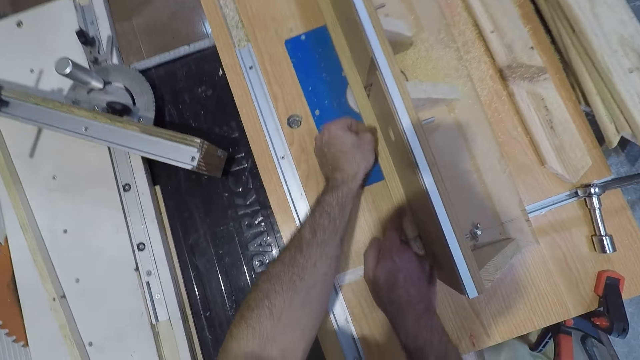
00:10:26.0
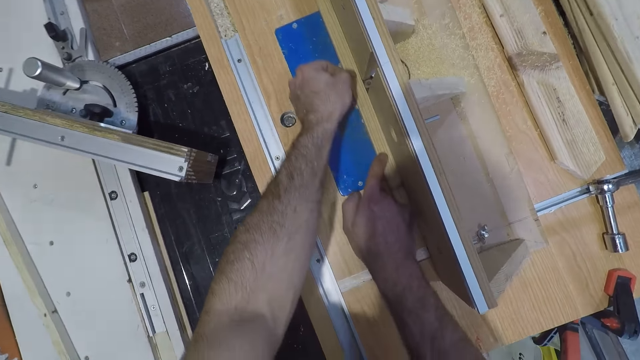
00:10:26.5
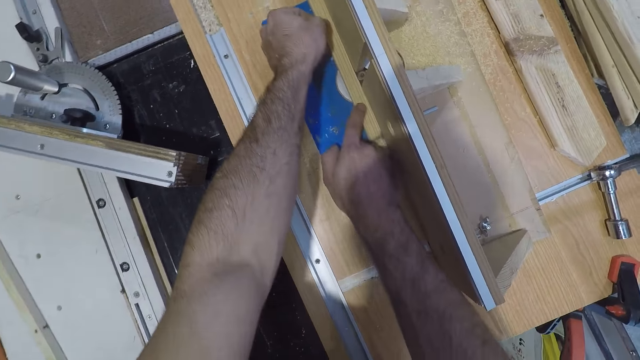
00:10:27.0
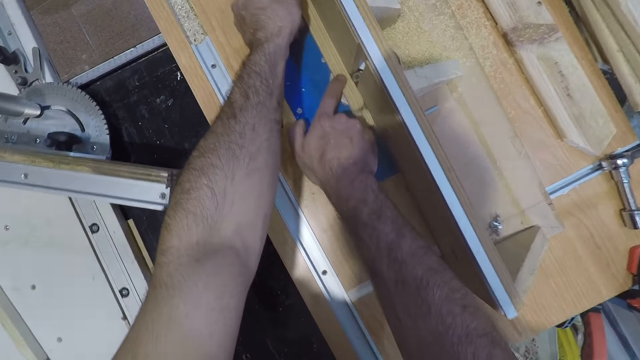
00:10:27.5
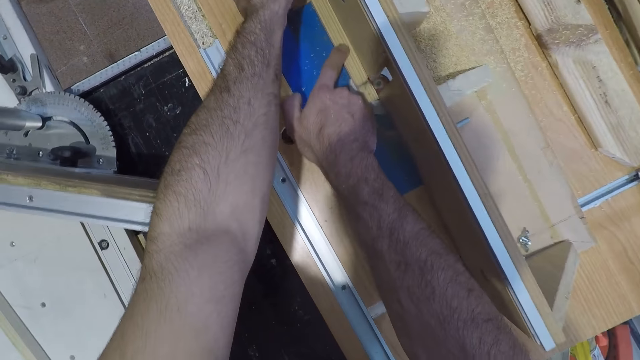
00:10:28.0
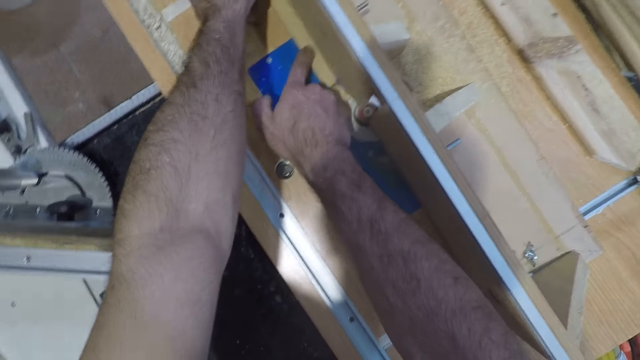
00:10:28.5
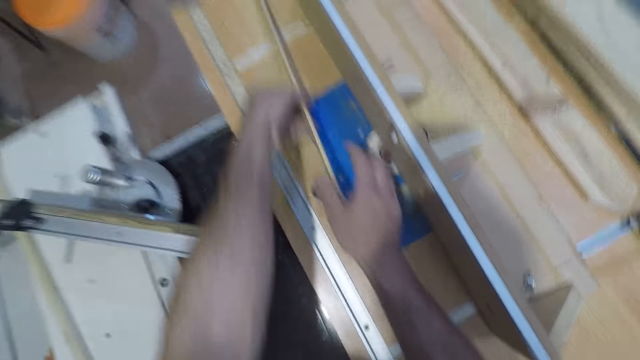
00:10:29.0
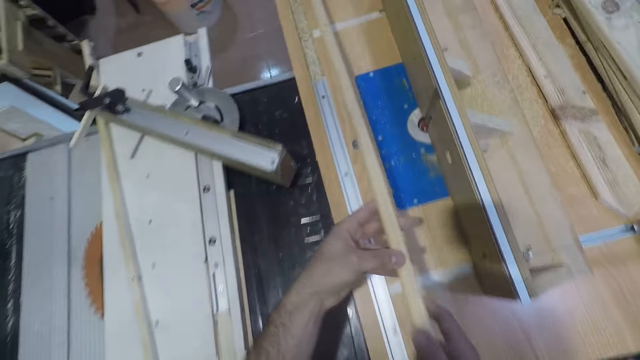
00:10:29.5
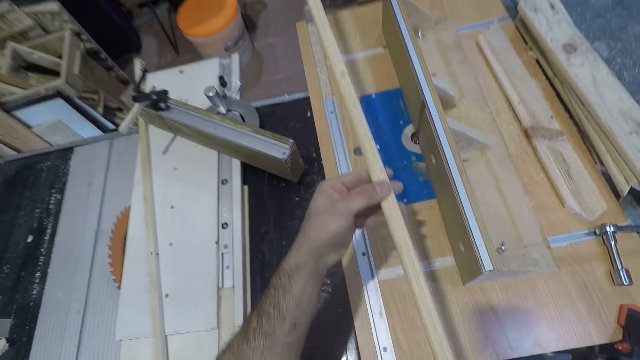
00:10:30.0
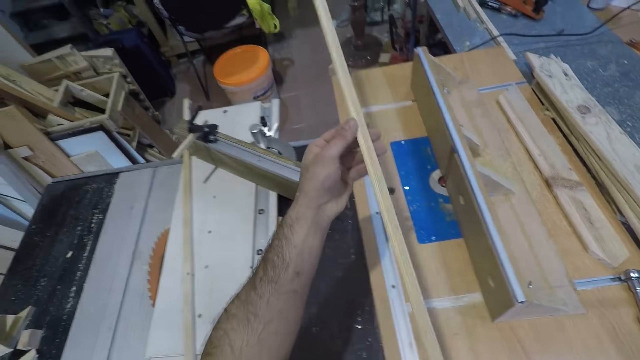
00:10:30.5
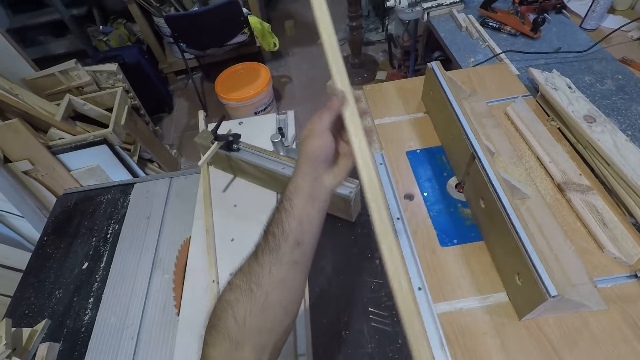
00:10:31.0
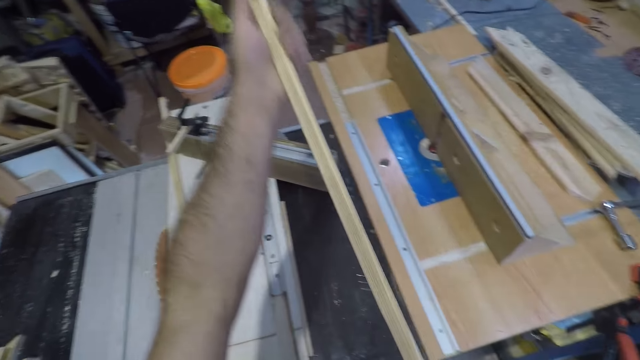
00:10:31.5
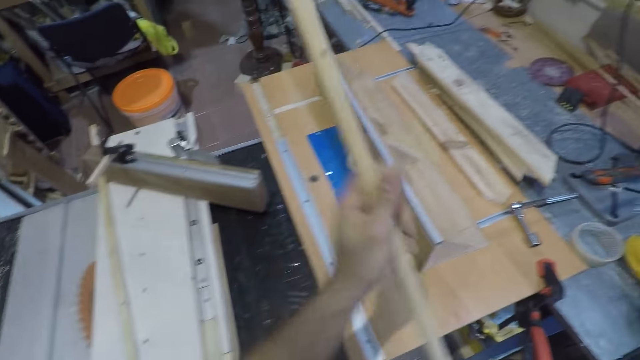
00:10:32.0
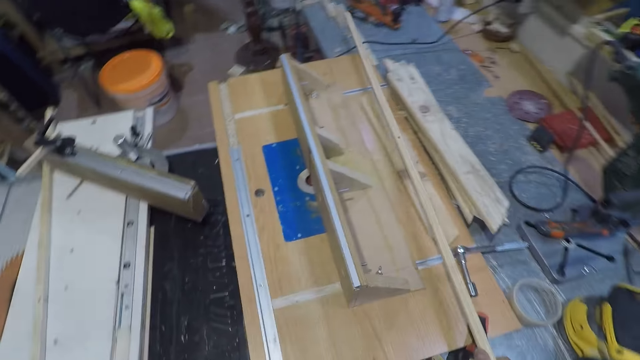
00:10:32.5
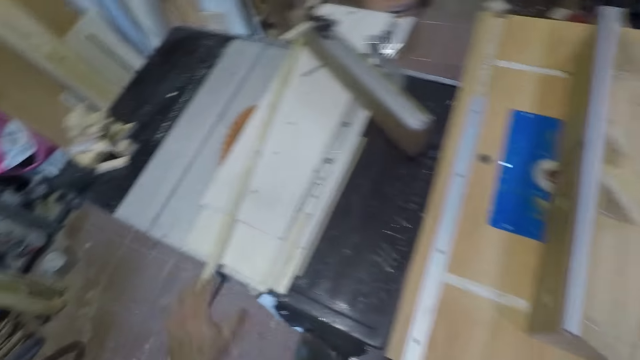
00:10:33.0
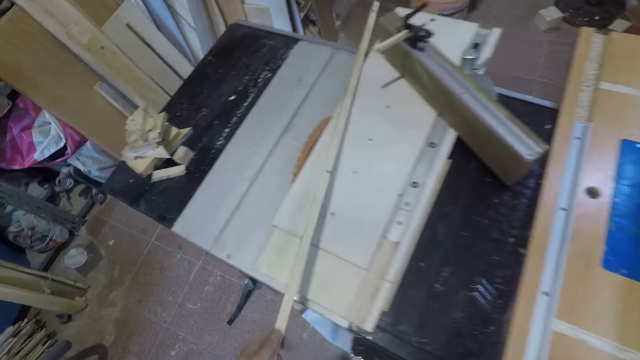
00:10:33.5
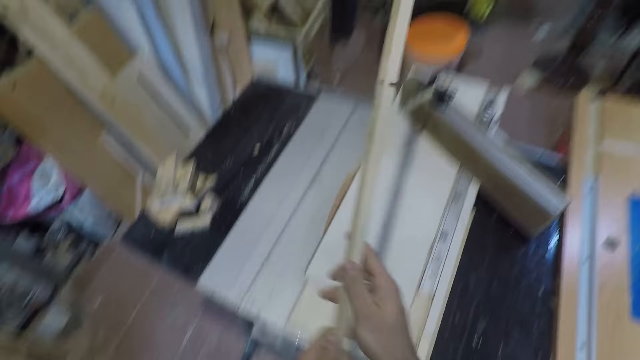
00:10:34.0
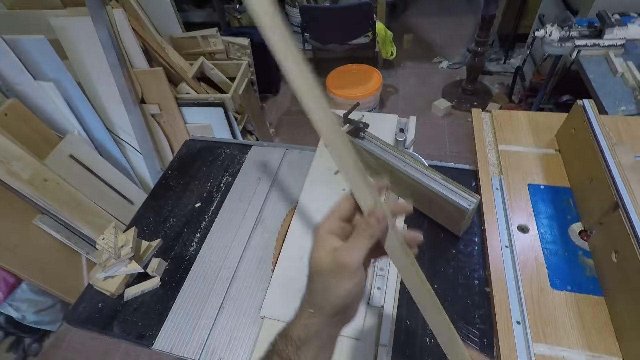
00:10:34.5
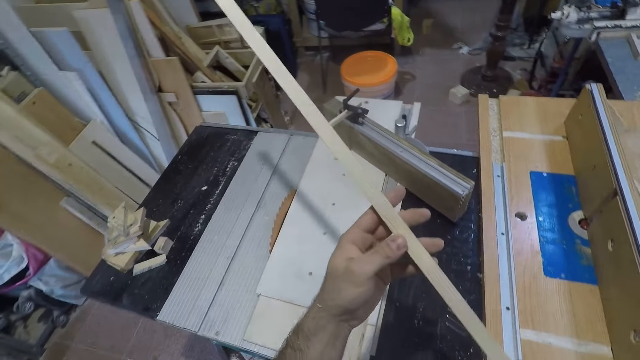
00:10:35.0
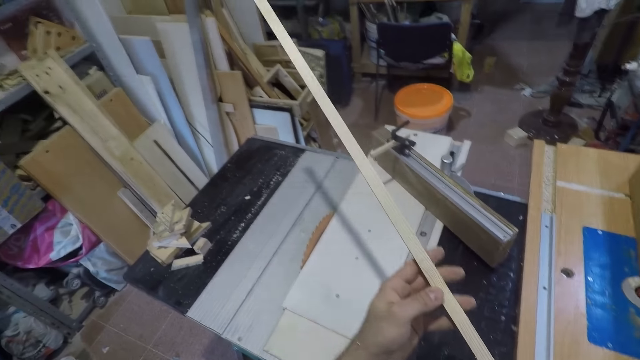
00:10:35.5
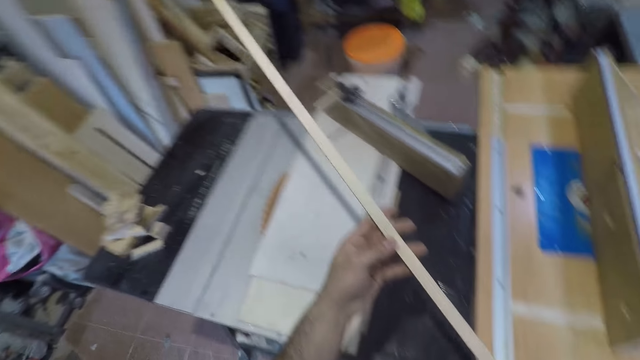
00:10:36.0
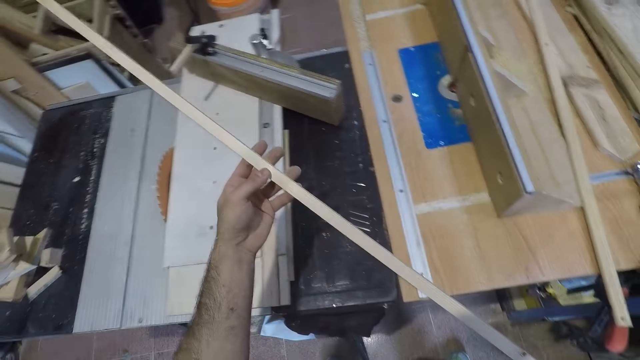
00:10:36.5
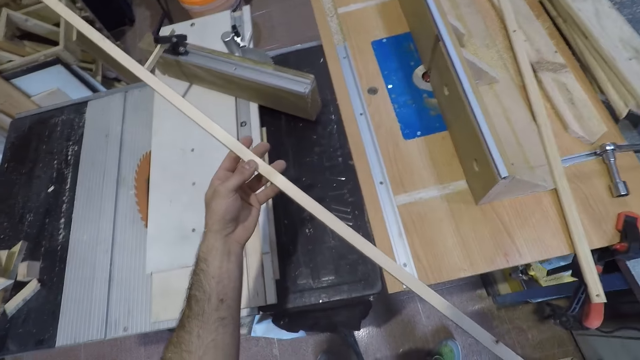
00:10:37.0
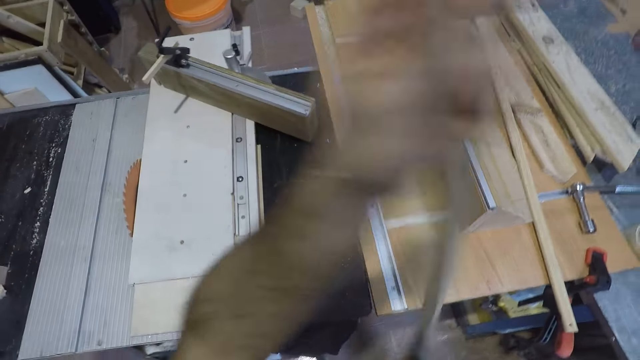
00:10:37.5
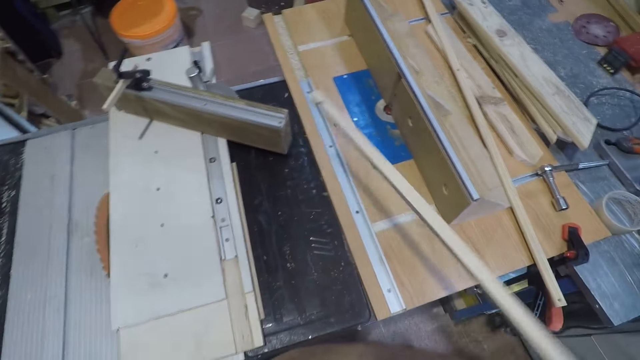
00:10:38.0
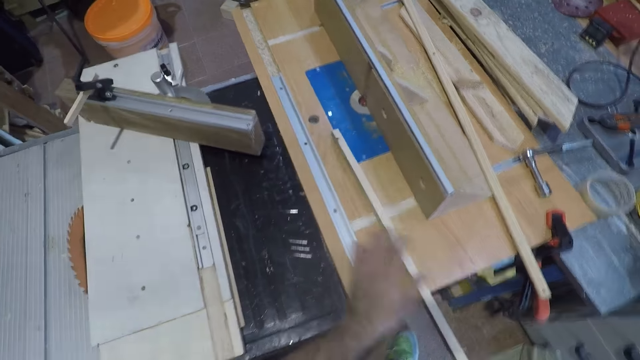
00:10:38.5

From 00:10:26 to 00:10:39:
The camera wearer stops smoothening the wood. They lift the wood upwards. They look at the wood closely. They turn around. They put the wood on the outfeed table behind the fence of the table. They pick up another wood from a white table. They look at the wood closely. They turn around. They turn the stick upside down.

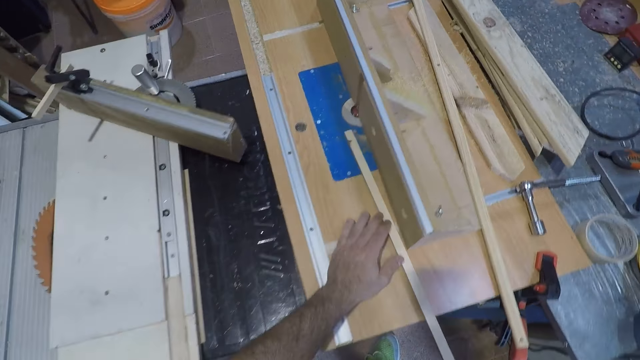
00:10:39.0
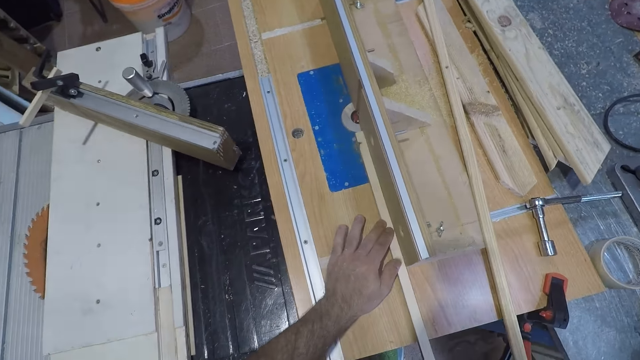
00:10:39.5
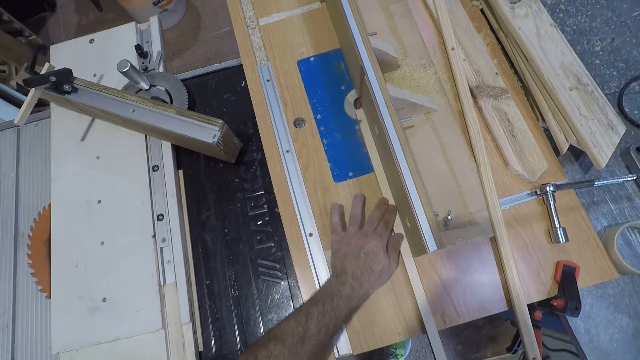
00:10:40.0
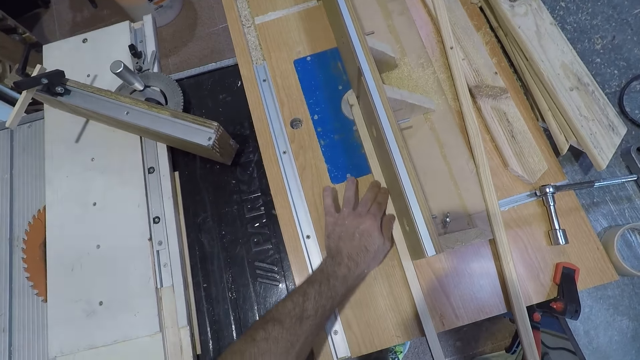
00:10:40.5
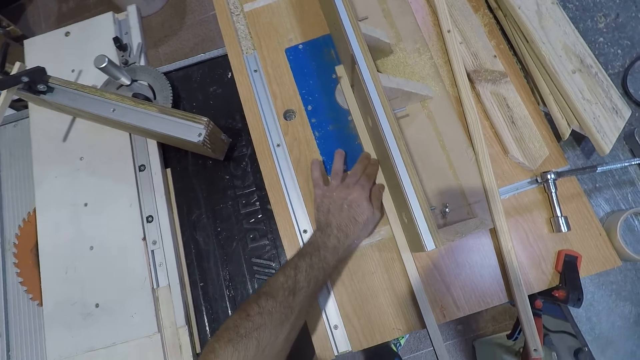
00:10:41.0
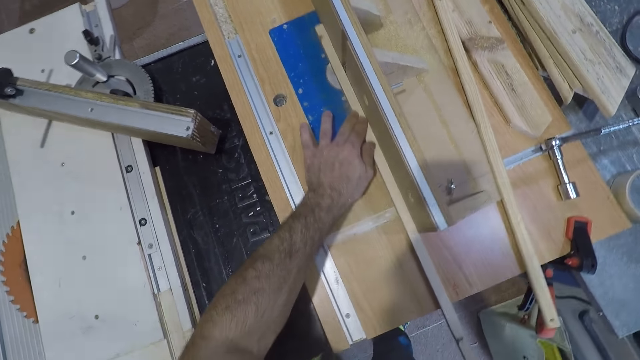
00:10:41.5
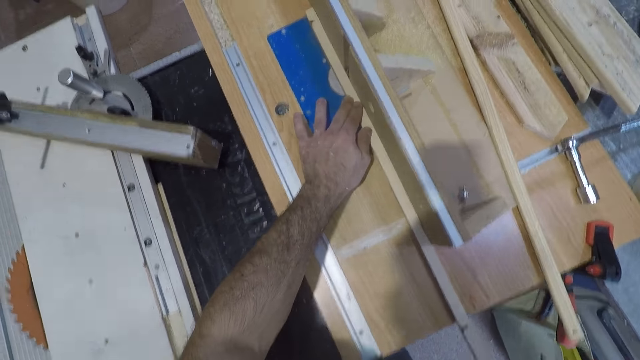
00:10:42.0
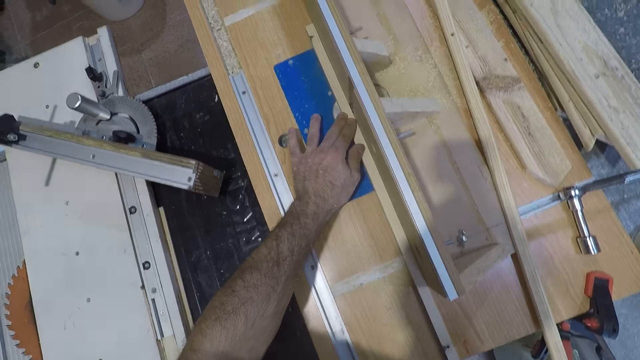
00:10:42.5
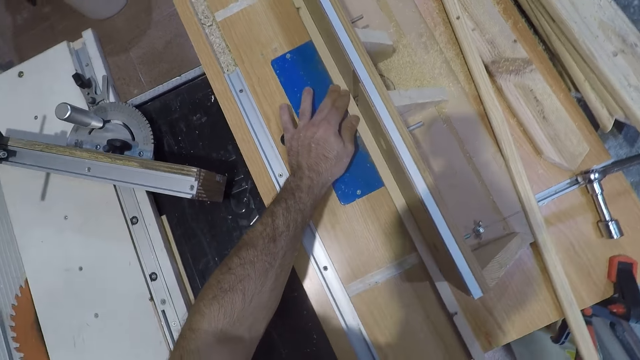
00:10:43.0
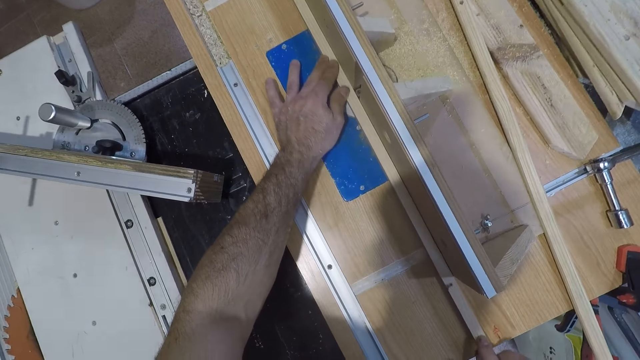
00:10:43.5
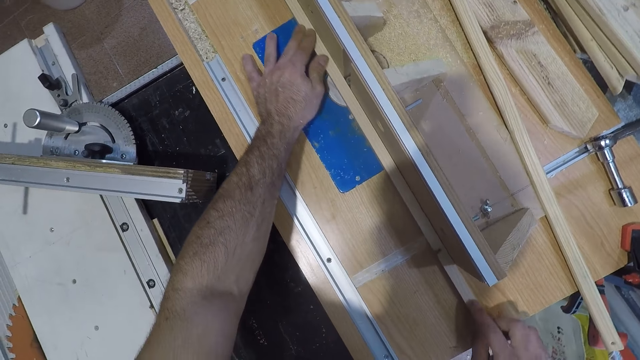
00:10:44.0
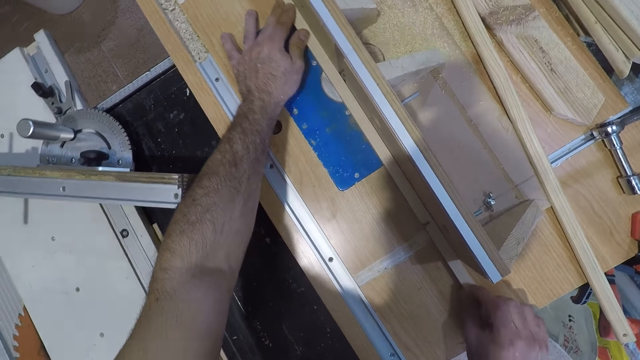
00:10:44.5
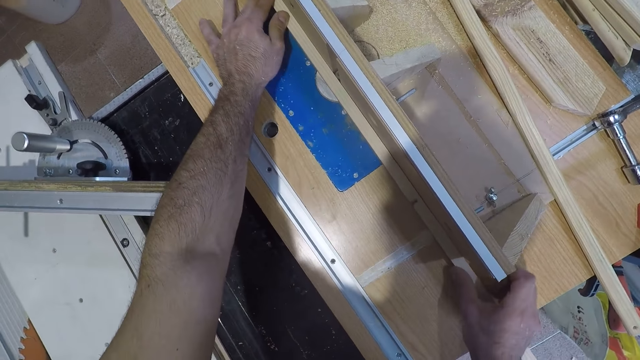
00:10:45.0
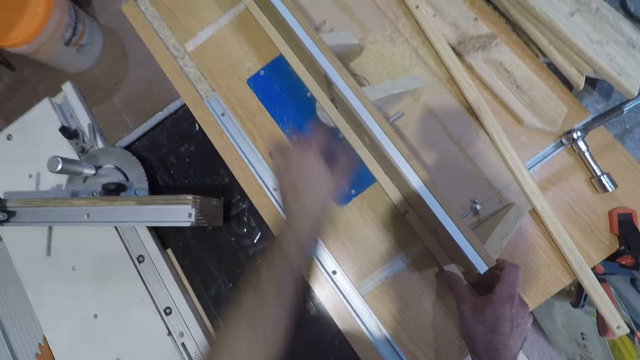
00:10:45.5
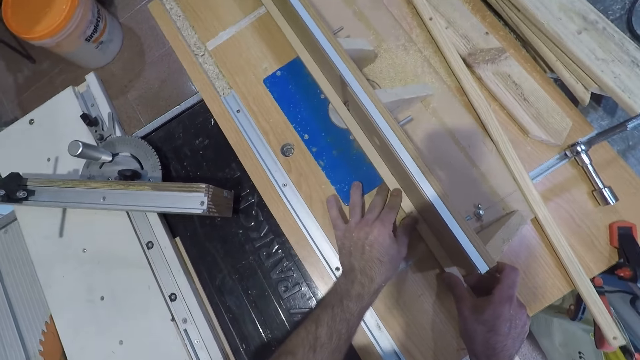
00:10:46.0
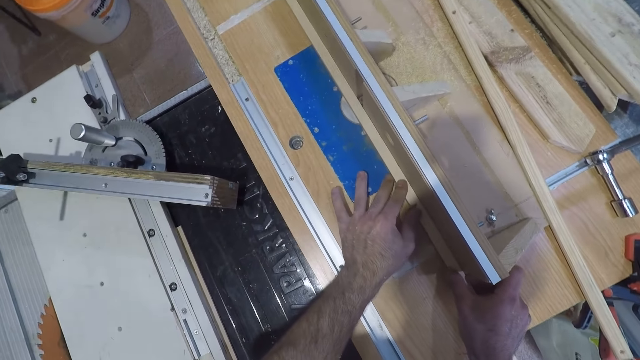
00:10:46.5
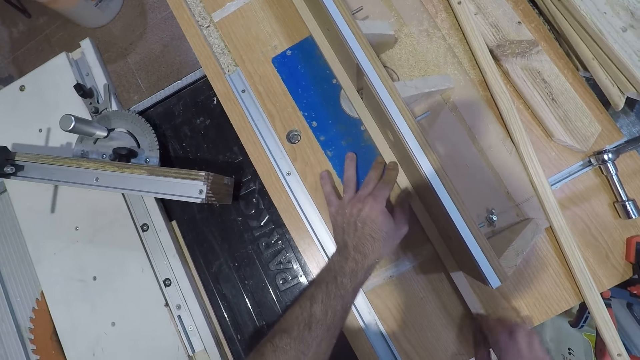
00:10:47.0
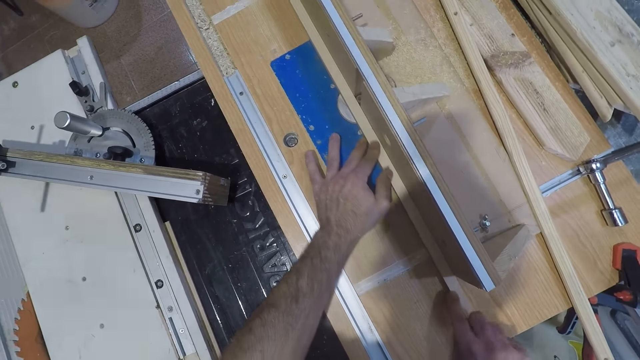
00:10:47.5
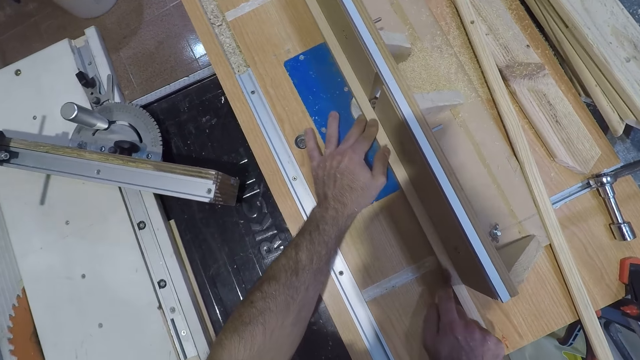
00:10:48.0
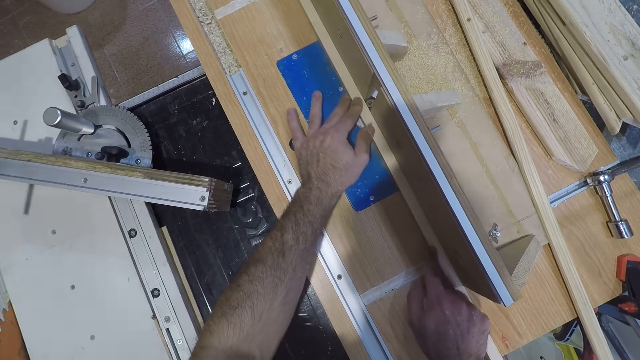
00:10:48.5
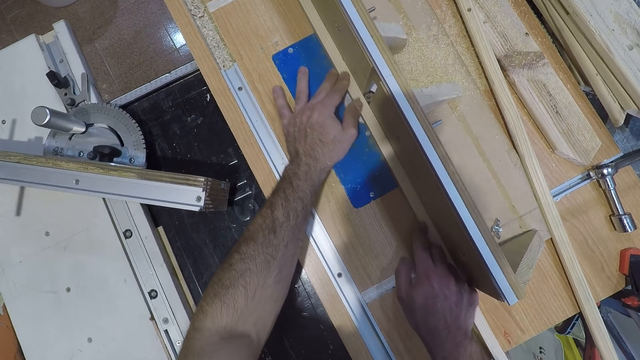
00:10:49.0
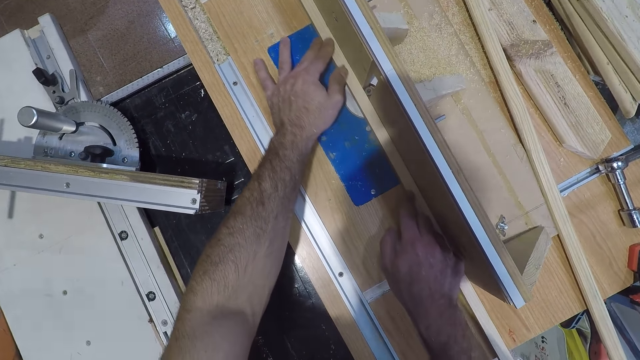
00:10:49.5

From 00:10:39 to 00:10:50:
The camera wearer puts back the wood on the electric wood planer. They pass the stick through the bit on the fence of a table. They smoothen the wood with the electric wood planer.
